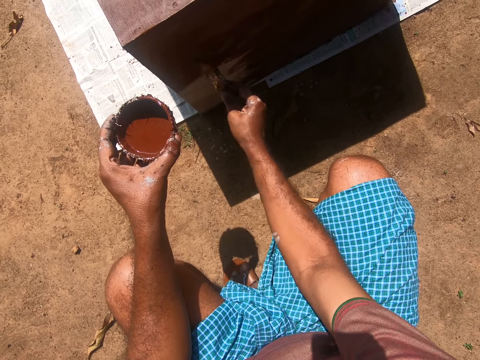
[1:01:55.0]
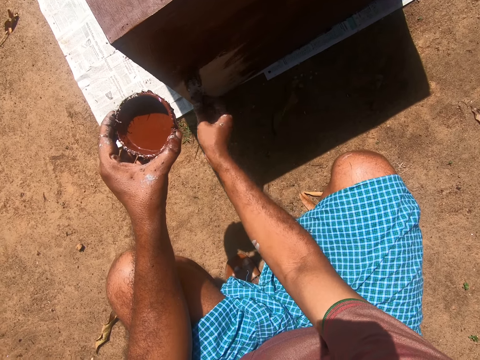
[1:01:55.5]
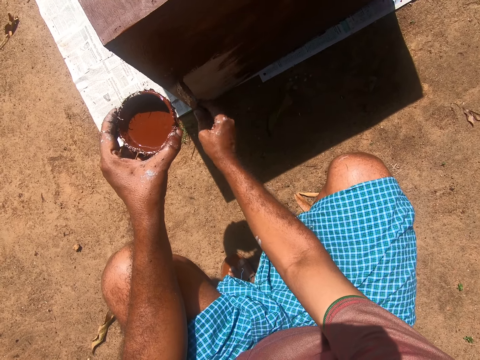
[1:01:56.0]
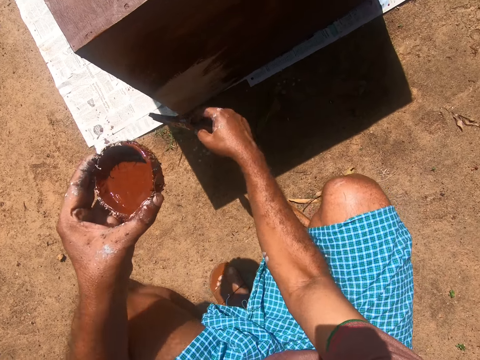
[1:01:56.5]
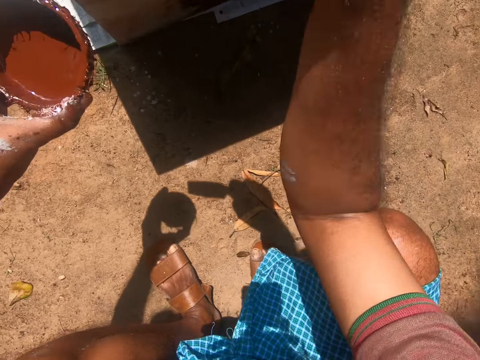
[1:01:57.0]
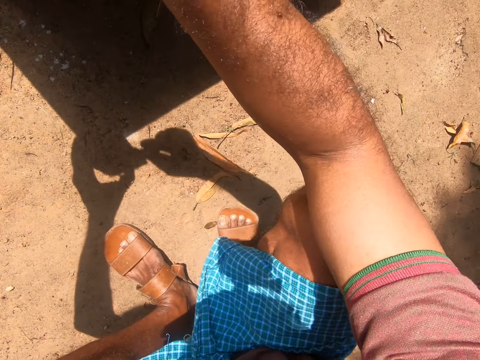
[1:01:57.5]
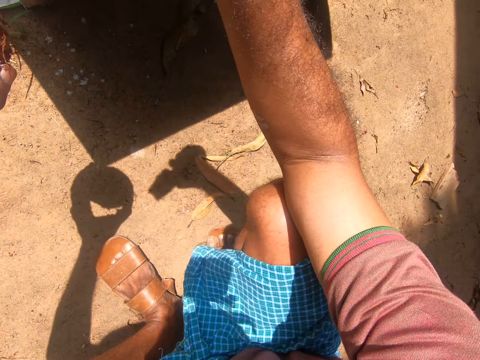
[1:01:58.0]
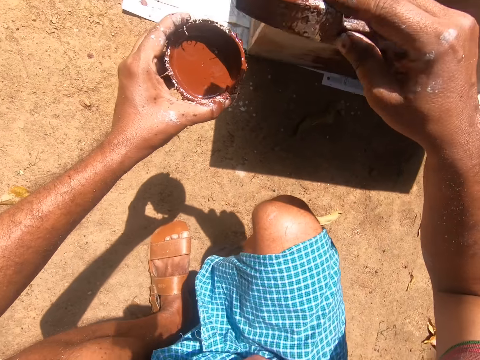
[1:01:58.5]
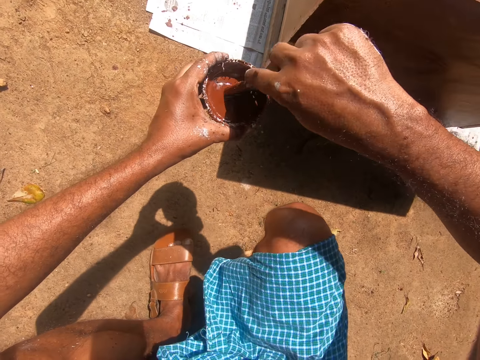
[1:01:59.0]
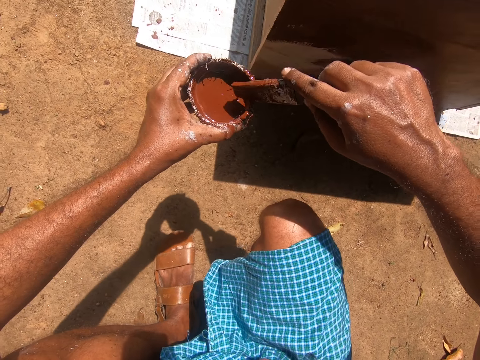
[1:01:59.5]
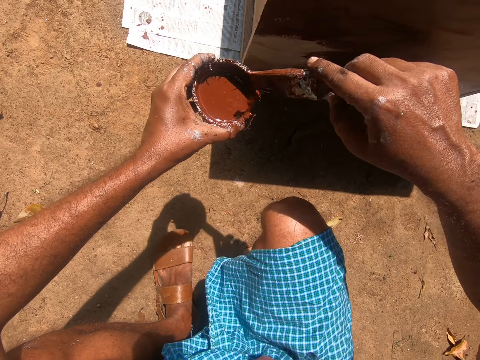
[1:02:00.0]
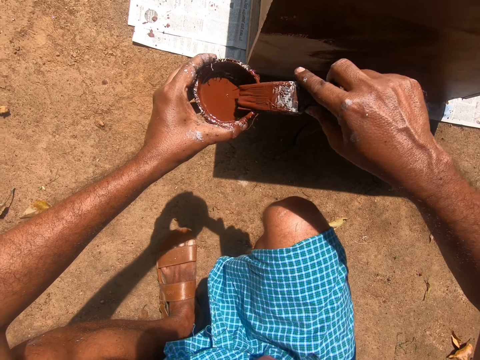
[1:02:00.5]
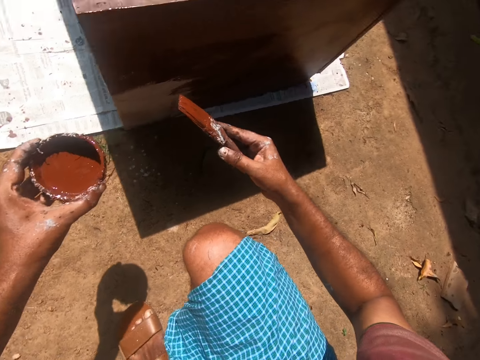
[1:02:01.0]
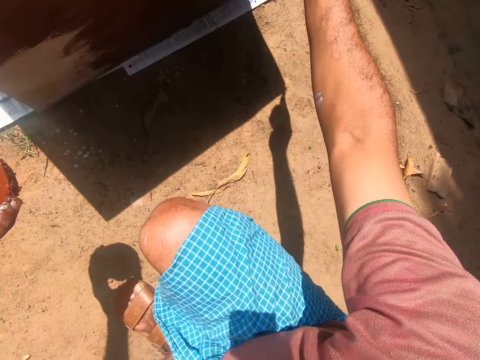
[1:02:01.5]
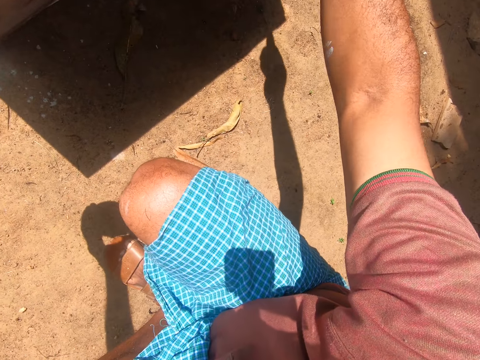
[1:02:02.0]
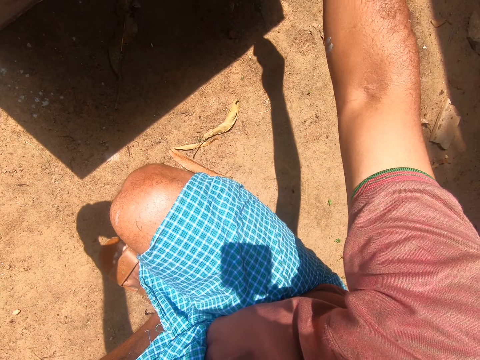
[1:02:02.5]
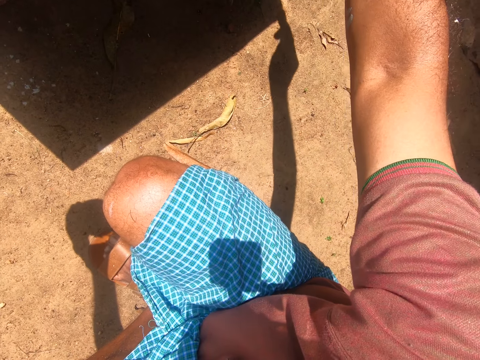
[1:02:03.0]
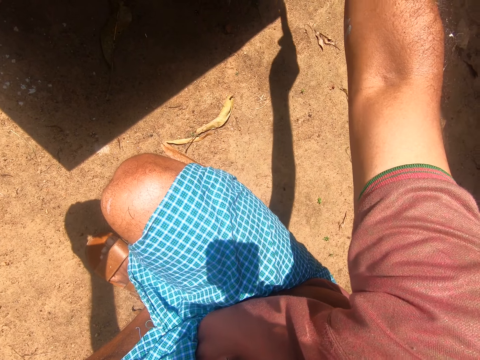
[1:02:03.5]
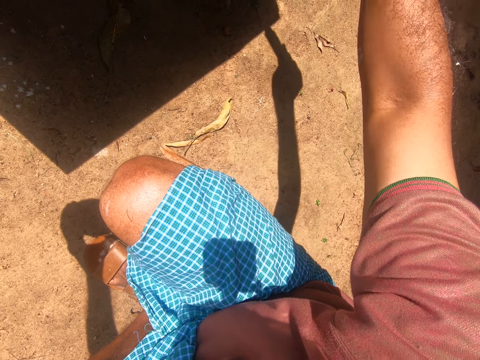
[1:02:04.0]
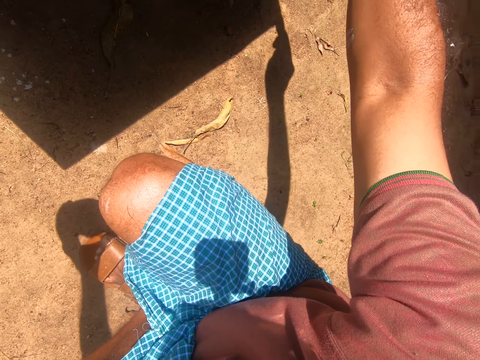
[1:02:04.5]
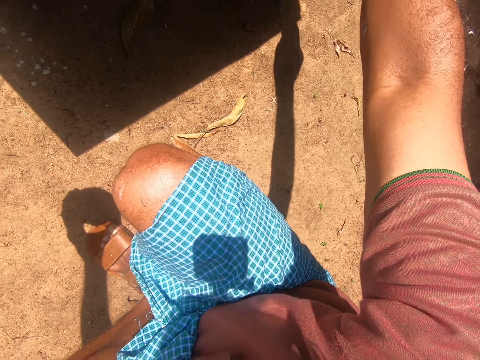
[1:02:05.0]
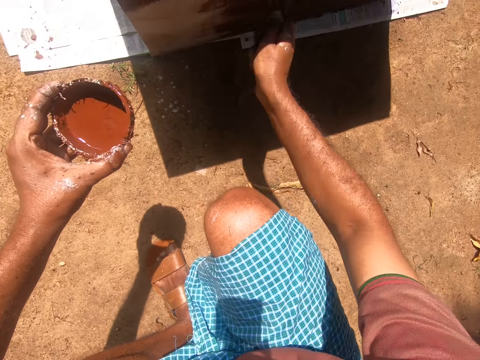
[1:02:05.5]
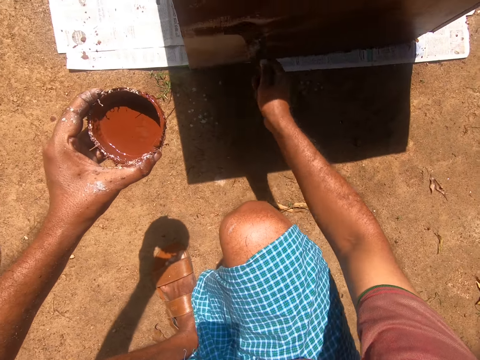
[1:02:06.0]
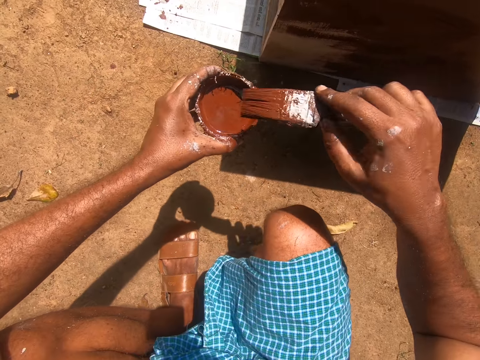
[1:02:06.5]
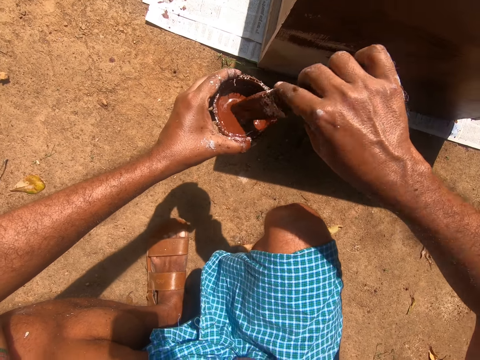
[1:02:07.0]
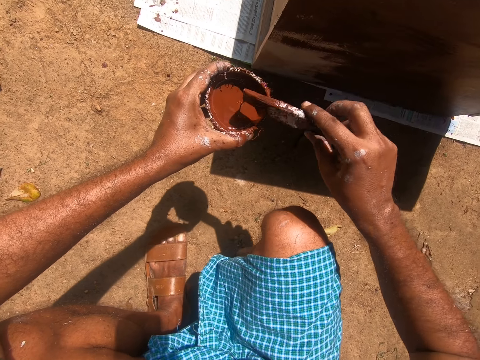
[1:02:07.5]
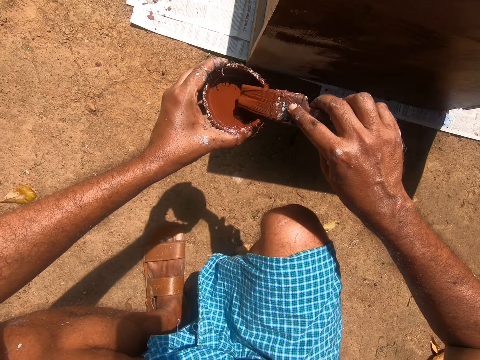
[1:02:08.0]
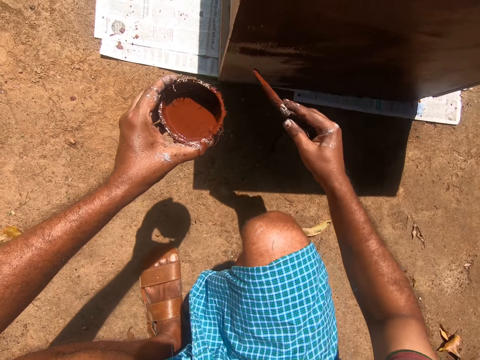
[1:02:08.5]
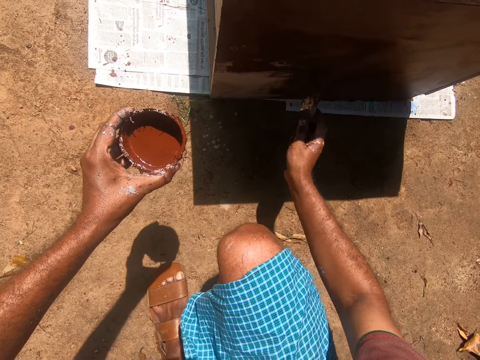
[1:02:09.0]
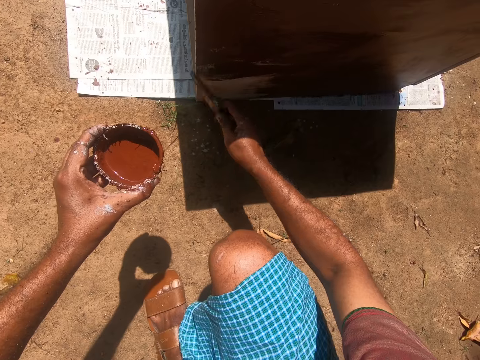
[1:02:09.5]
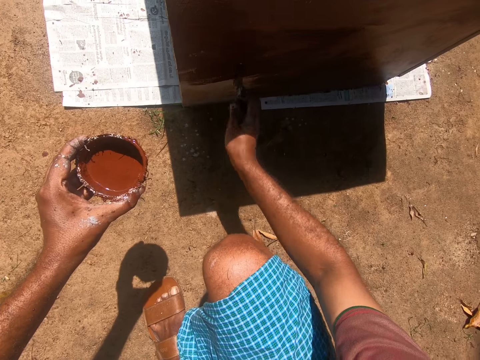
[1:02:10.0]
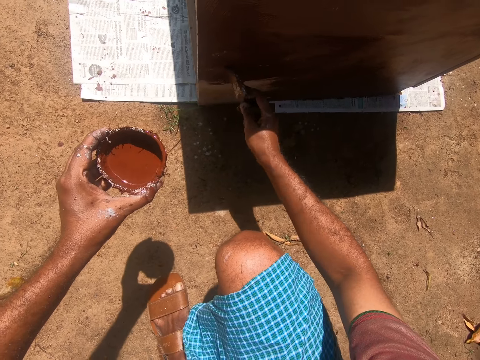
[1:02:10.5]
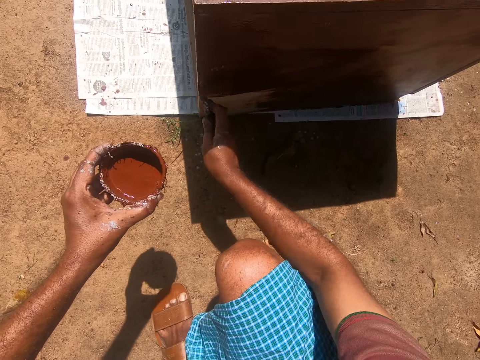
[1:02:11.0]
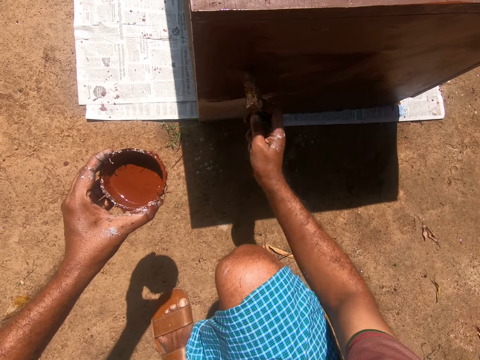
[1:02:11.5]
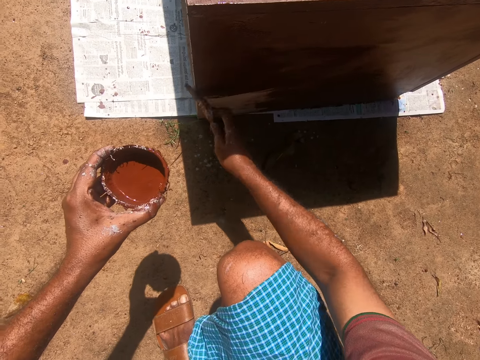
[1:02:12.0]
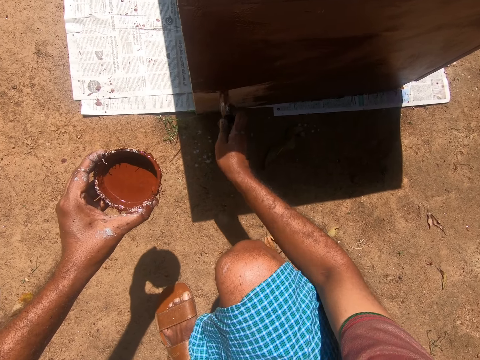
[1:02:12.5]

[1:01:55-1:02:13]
The camera wearer paints. They dip the paintbrush into the coconut shell containing paint. They paint the cupboard with the painting brush. They dip the paintbrush into the coconut shell containing paint. They paint the cupboard with the painting brush.

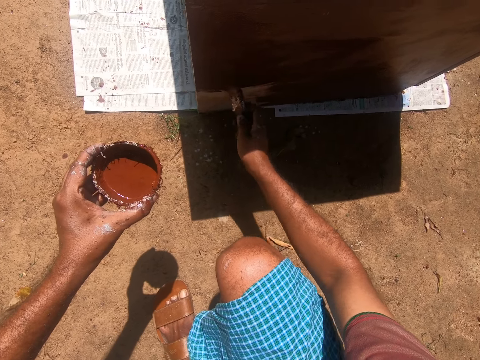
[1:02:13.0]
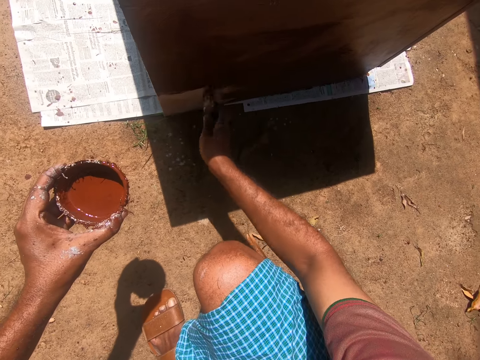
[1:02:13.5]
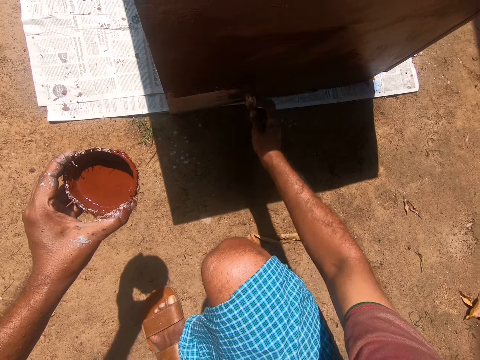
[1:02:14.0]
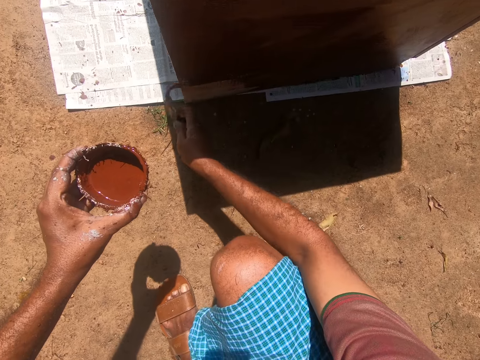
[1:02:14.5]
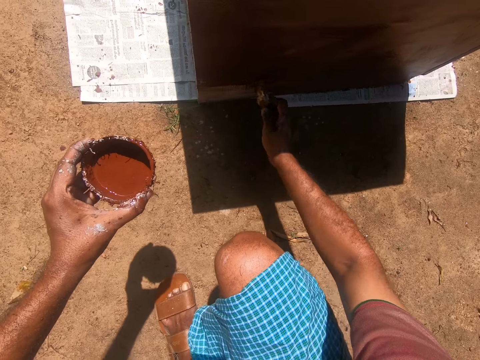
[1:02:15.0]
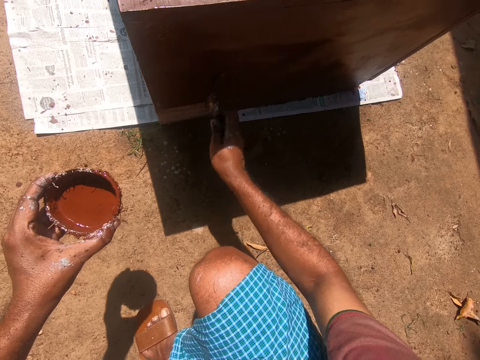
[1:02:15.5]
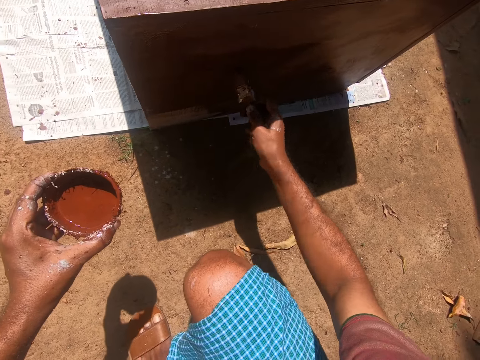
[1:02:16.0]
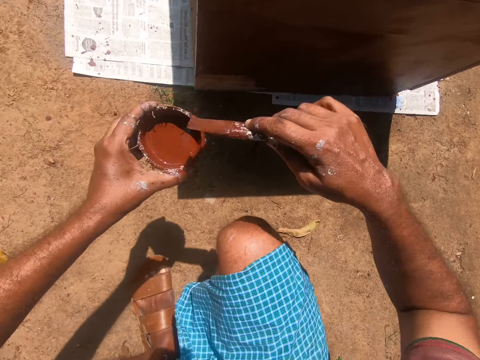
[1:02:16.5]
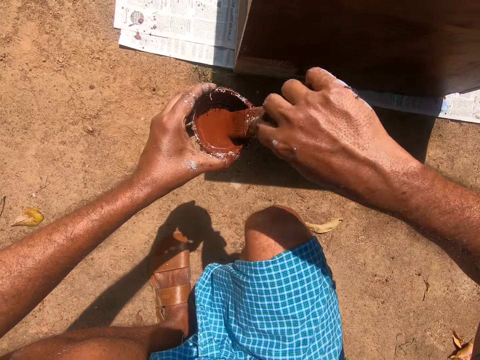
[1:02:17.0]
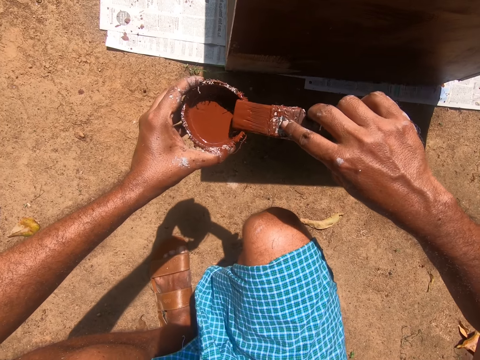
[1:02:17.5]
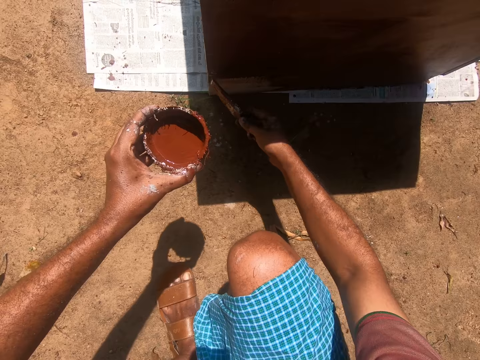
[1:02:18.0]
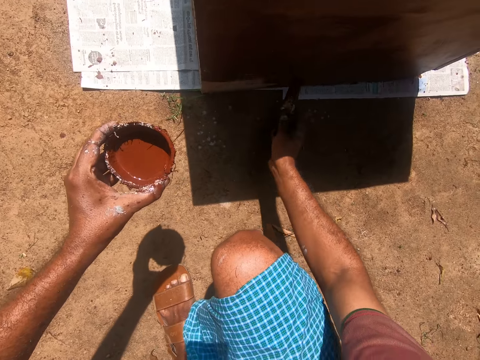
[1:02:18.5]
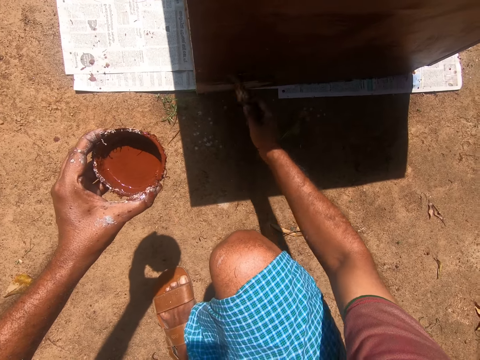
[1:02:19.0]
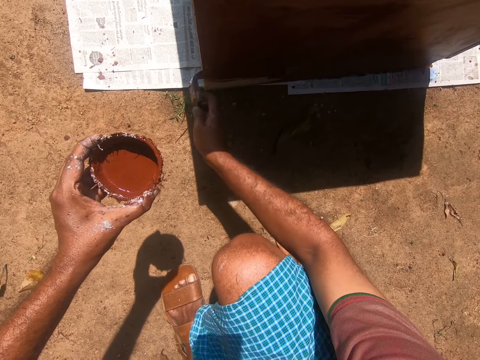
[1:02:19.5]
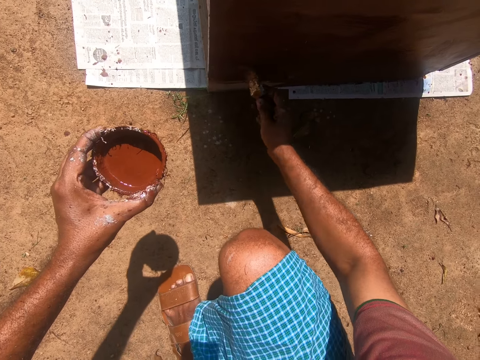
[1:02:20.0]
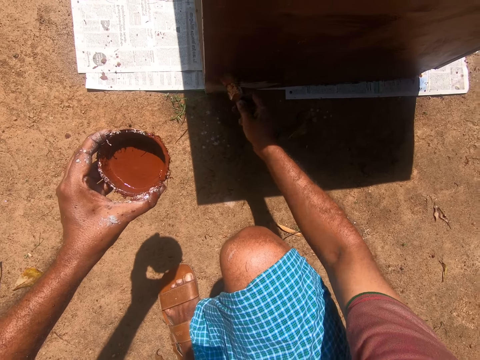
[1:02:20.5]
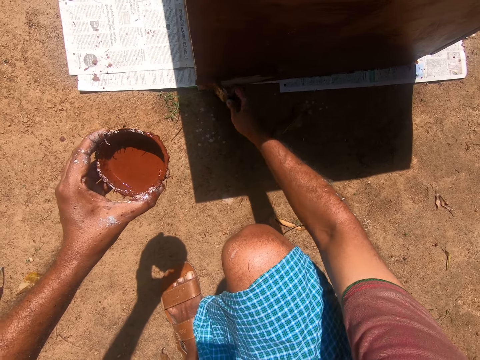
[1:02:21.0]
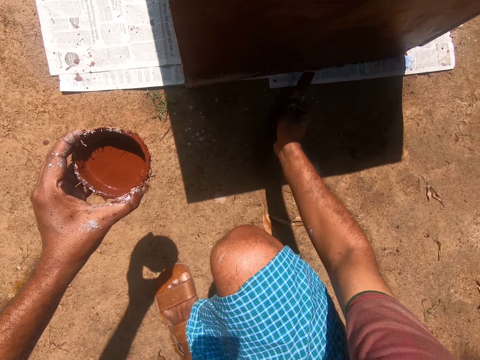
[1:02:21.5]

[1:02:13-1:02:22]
The camera wearer dips the paintbrush into the coconut shell containing paint. They paint the cupboard with the painting brush.
